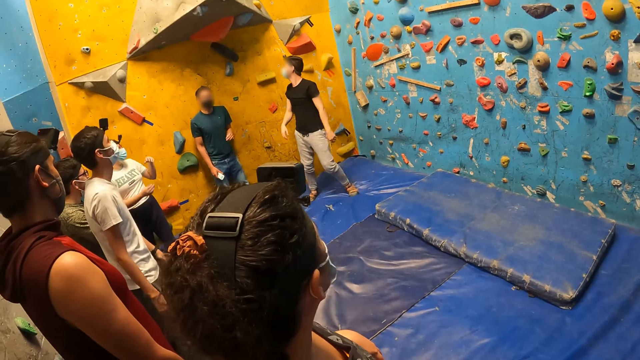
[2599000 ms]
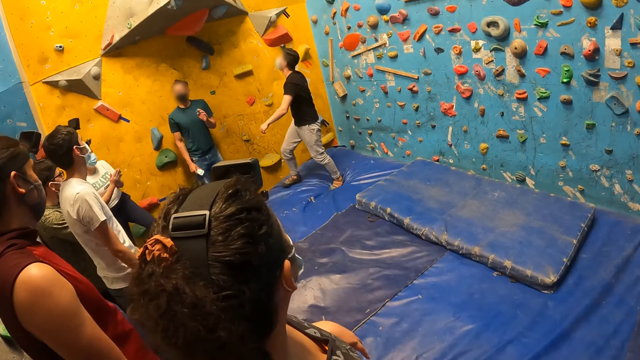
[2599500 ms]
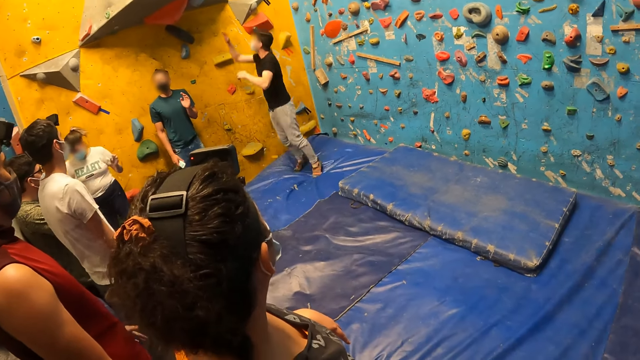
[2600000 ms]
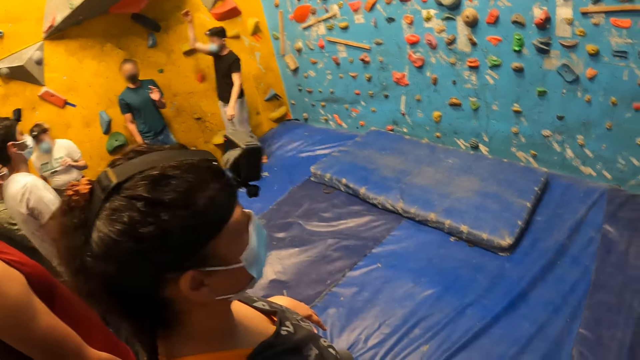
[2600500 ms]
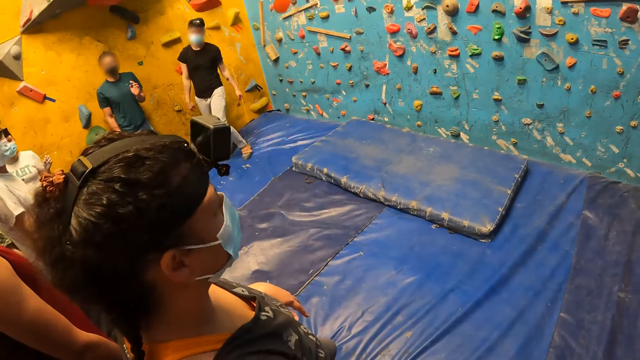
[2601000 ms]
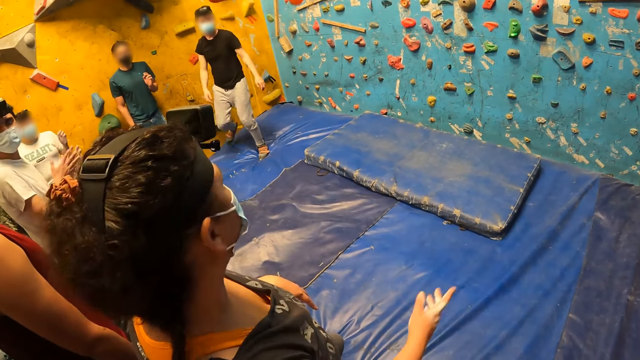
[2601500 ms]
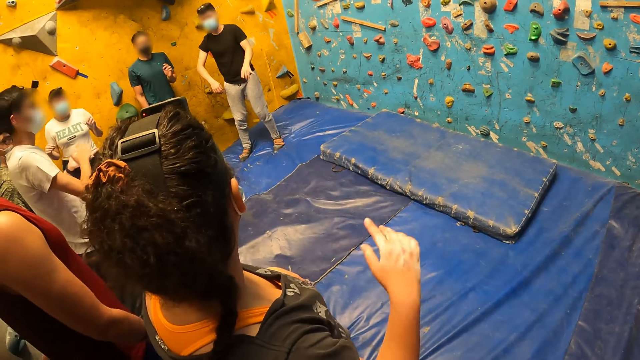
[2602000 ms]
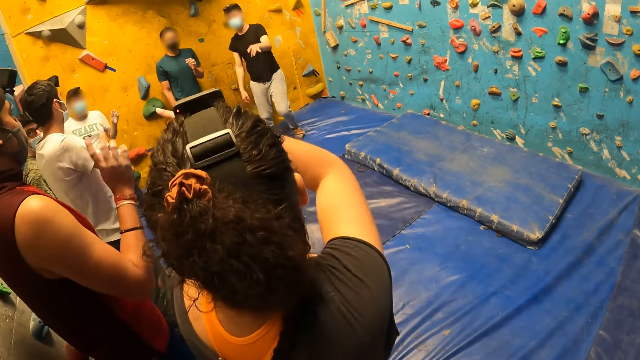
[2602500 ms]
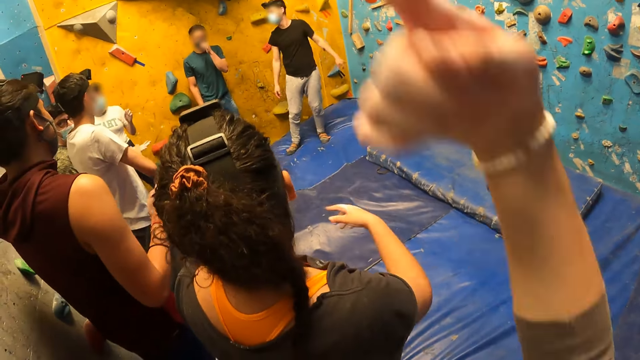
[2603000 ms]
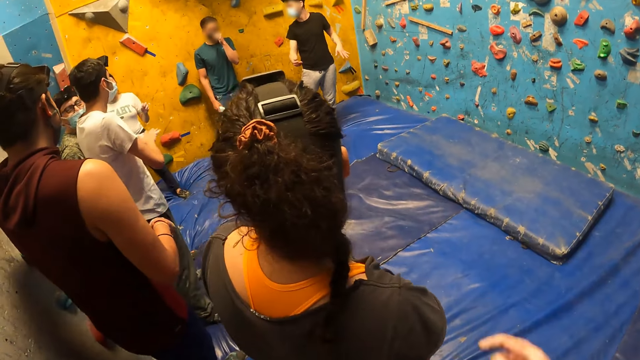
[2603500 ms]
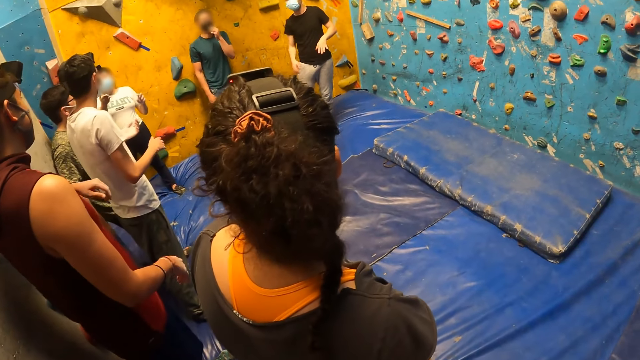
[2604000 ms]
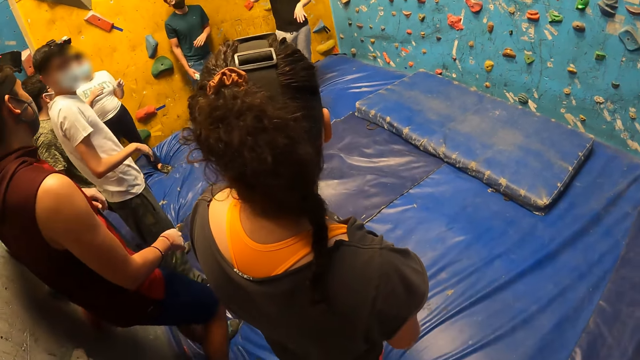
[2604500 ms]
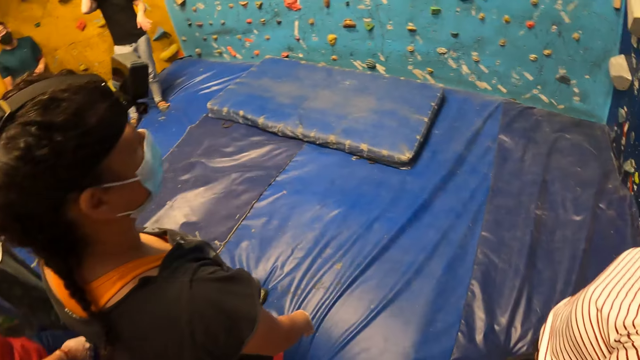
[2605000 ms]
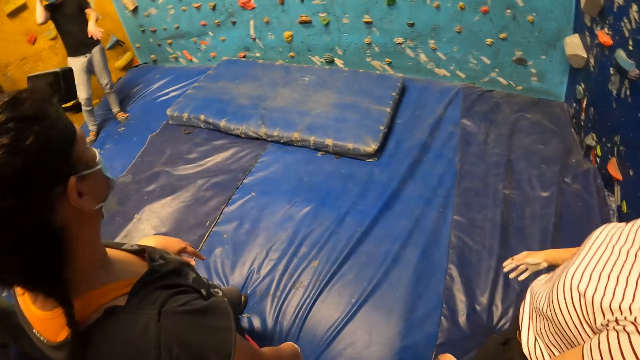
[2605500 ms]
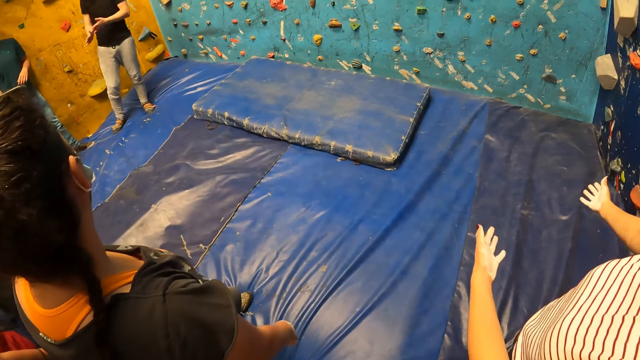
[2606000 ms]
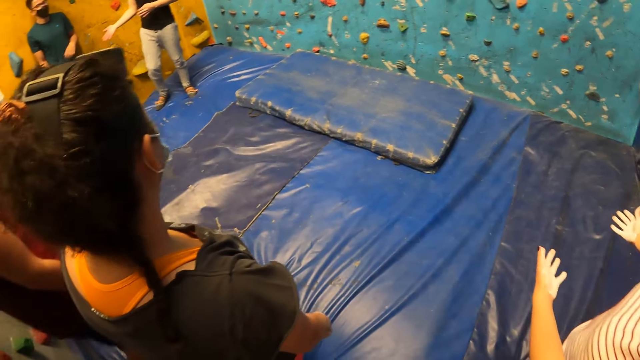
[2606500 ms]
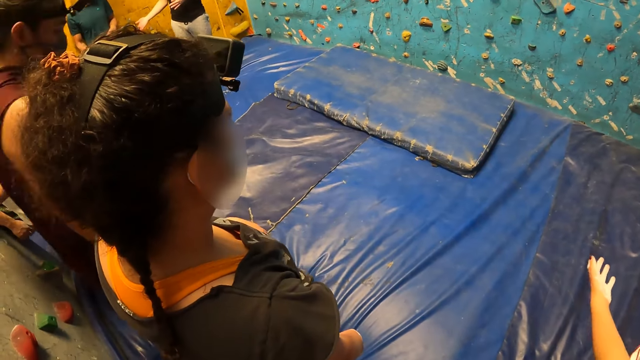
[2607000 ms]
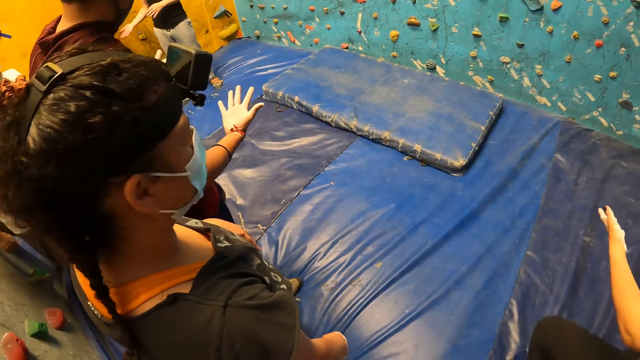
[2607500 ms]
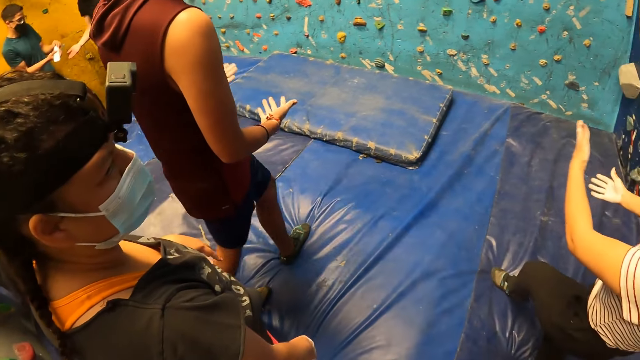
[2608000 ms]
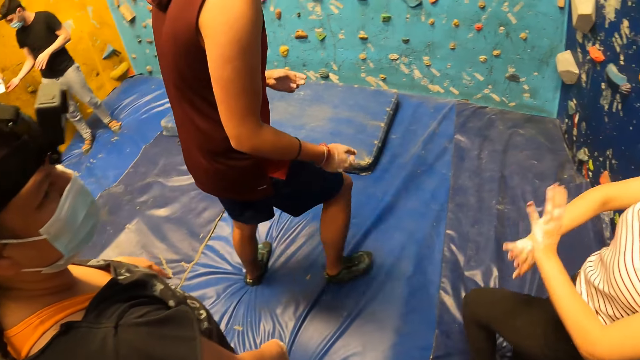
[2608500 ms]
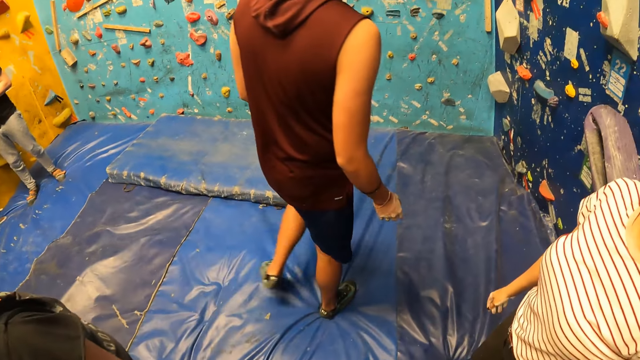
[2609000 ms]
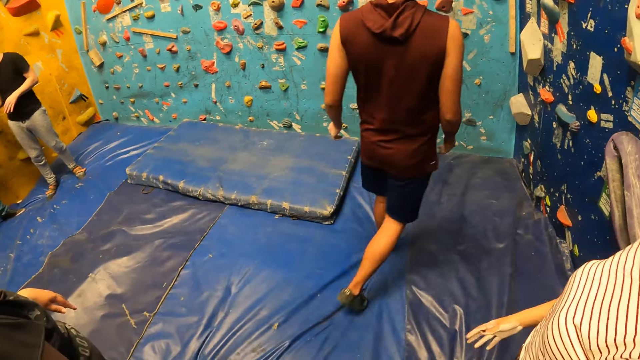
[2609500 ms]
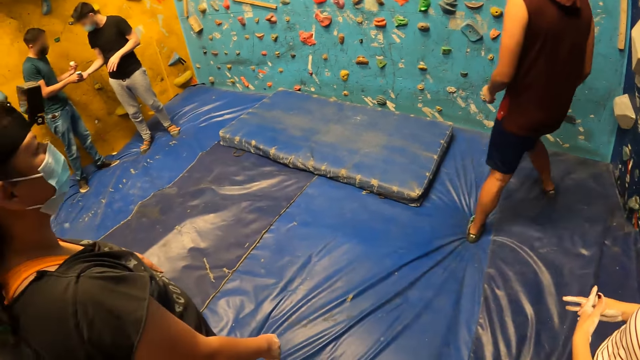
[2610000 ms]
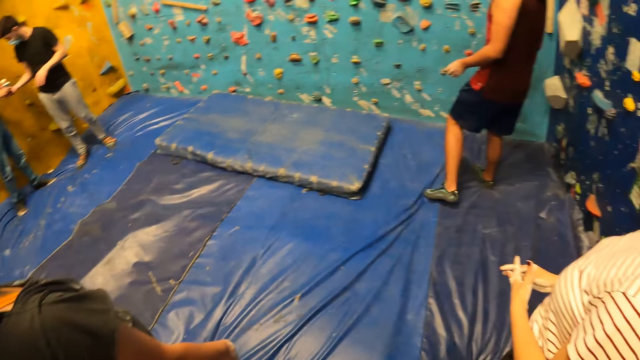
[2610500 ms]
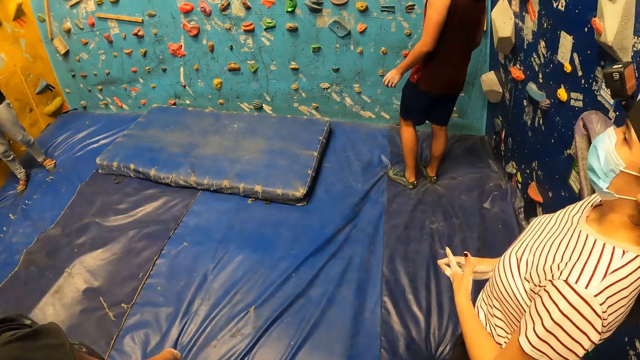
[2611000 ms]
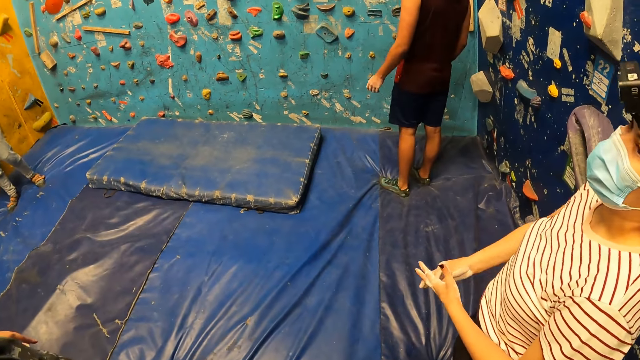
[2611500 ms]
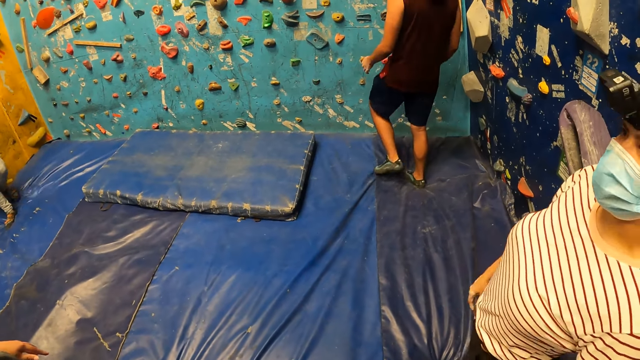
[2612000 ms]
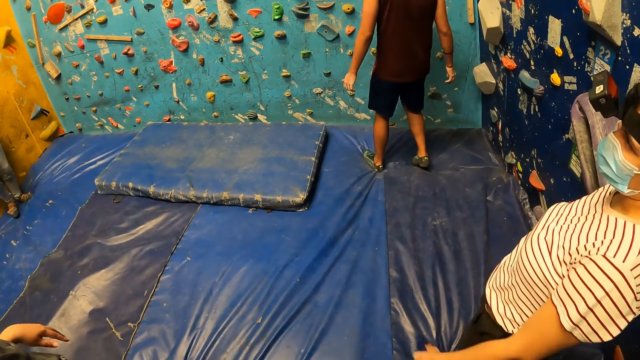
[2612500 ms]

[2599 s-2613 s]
A man hangs on a bouldering ball on the wall. The man lands on the foam on the floor. Another man rubs both palms together. A woman points her right hand towards a group of people. A third man raises his right hand. The camera wearer raises his right hand. Another woman raises both hands. A man moves the hands. The third man walks towards the bouldering ball on the wall. The camera wearer looks around the room.

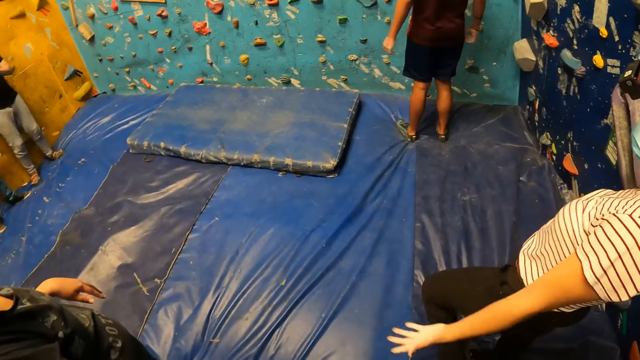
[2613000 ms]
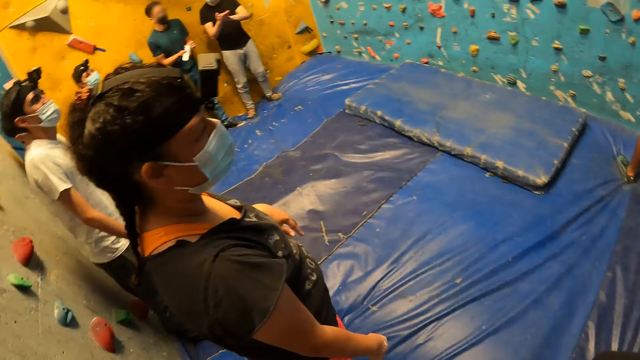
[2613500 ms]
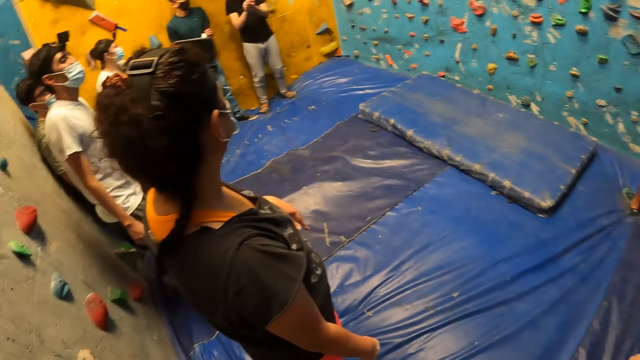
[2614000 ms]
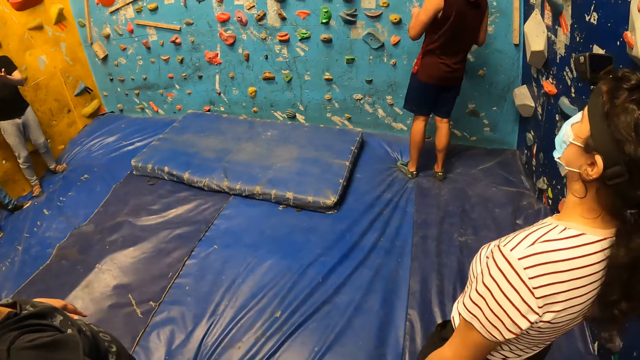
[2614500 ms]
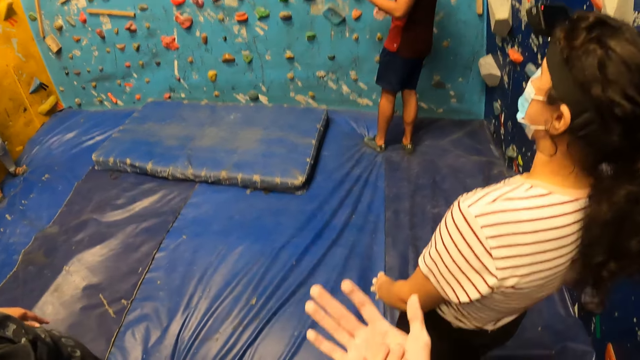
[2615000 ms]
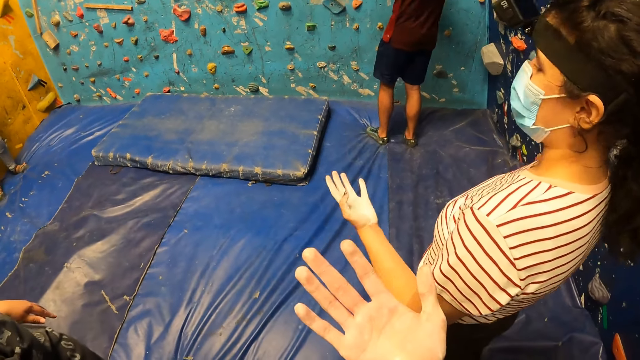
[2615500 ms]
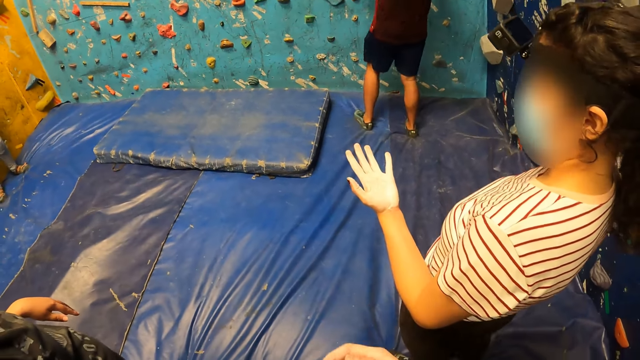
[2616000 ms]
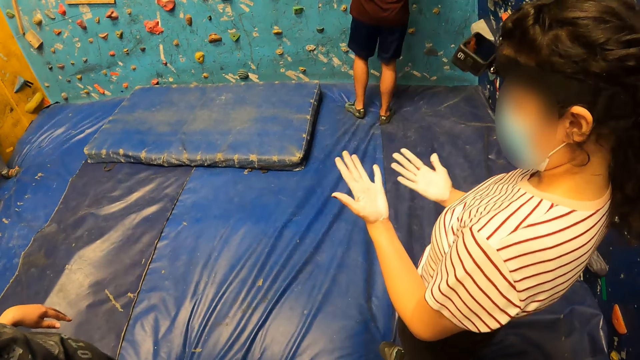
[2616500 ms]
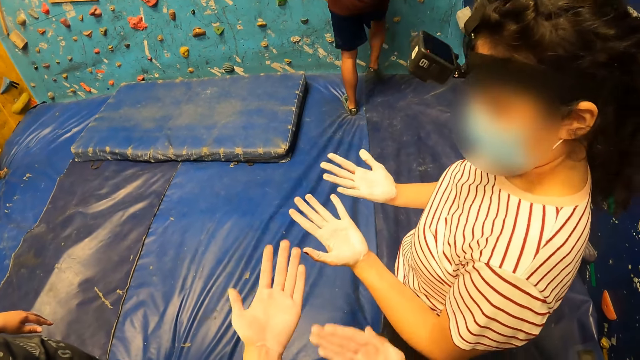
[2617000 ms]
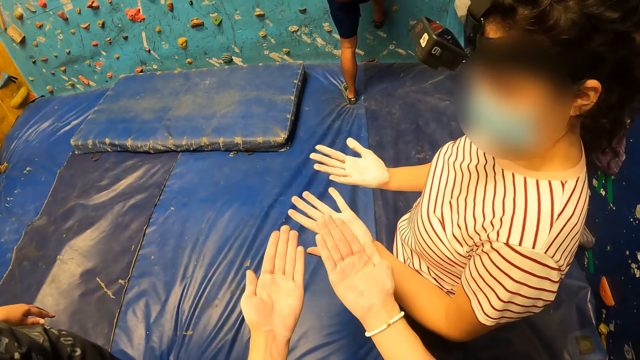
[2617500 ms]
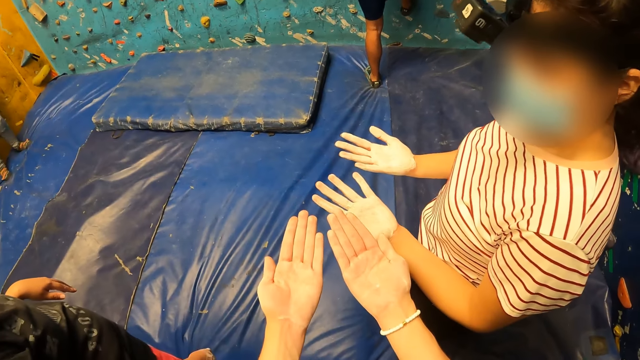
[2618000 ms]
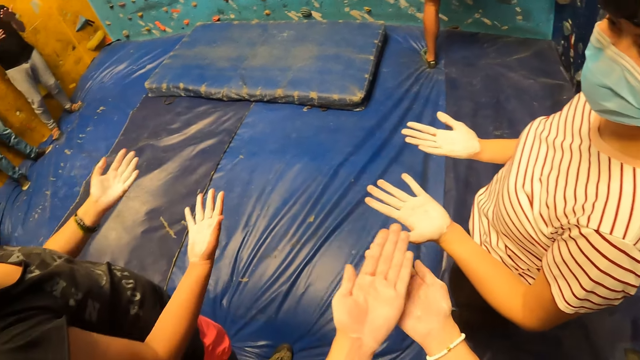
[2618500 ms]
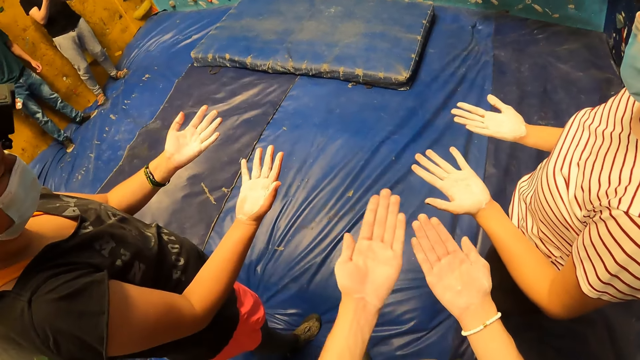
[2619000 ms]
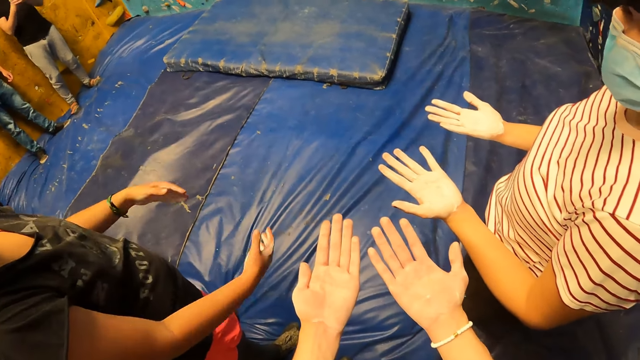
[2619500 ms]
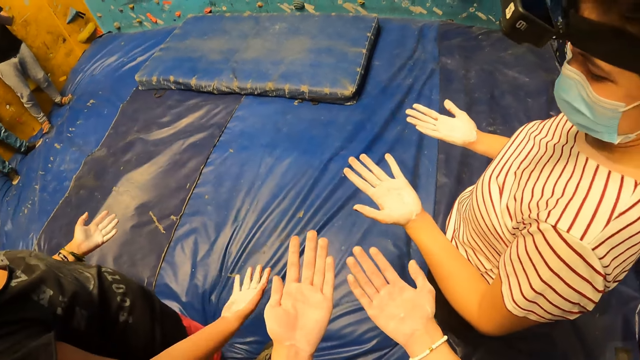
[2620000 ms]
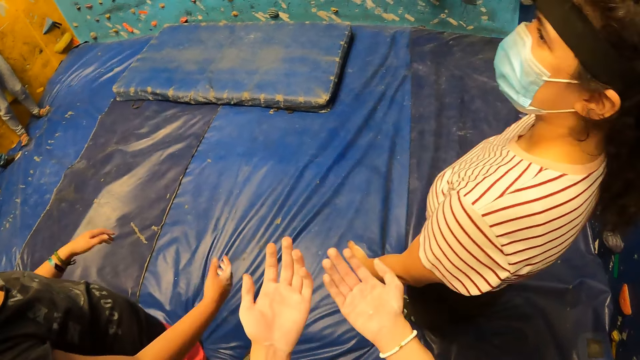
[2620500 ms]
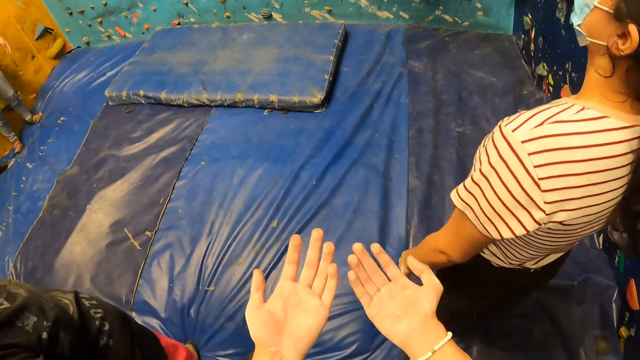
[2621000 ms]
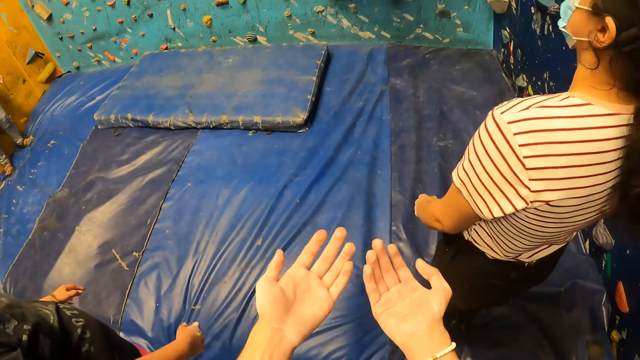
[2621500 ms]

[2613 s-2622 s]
The camera wearer turns towards a group of people. He raises his right hand, turns towards a man and a woman. He looks at the hand. The woman raises her left hand. The woman raises her right hand. A woman looks at the hands. The camera wearer raises both hands. A second man places his right leg on a bouldering ball on the wall. A second woman raises both hands. The second man places his left leg on a bouldering ball on the wall. The second woman drops both hands. The second woman raises both hands. The first woman drops both hands. The second woman drops both hands.
